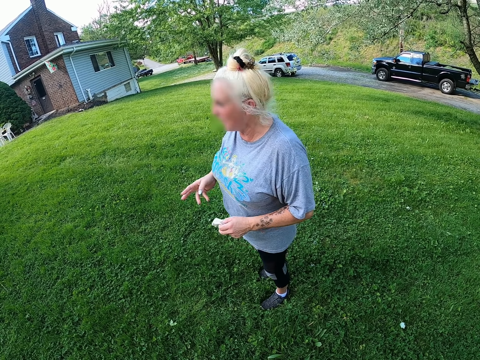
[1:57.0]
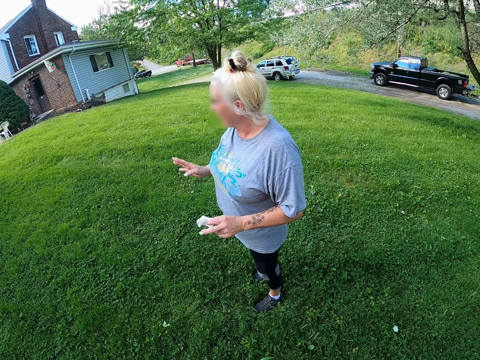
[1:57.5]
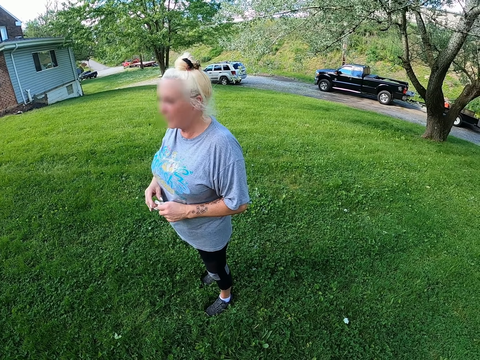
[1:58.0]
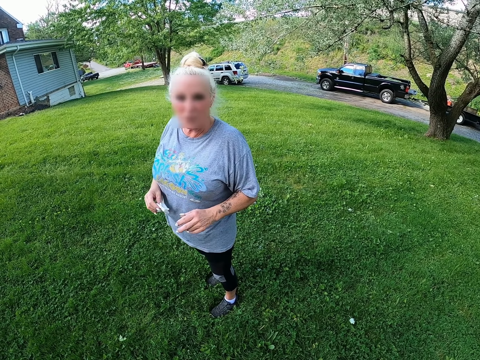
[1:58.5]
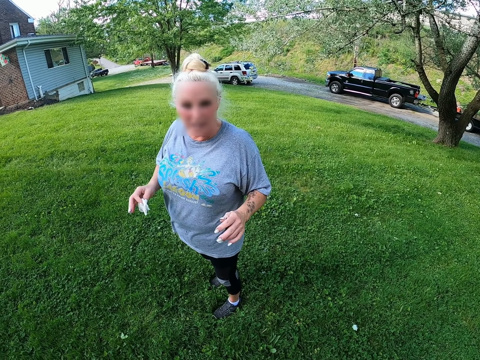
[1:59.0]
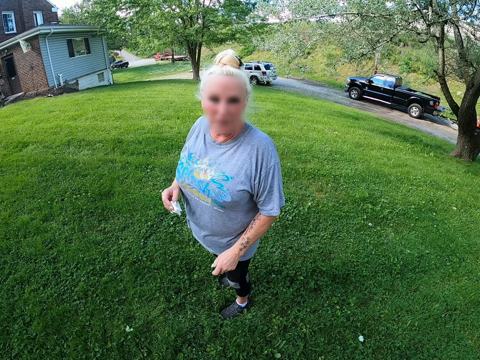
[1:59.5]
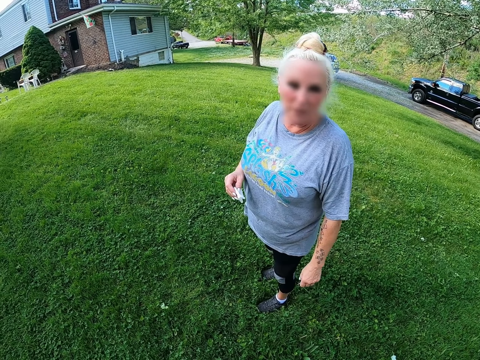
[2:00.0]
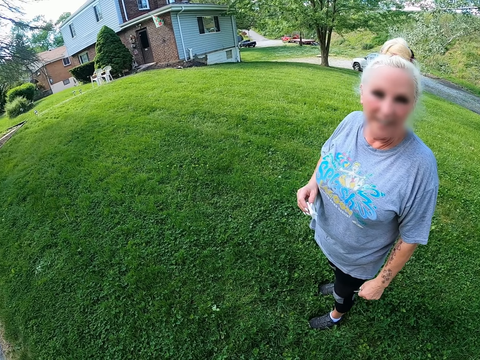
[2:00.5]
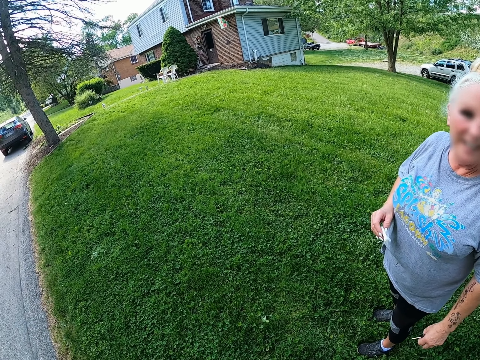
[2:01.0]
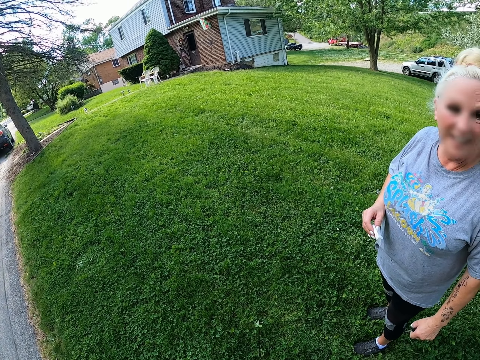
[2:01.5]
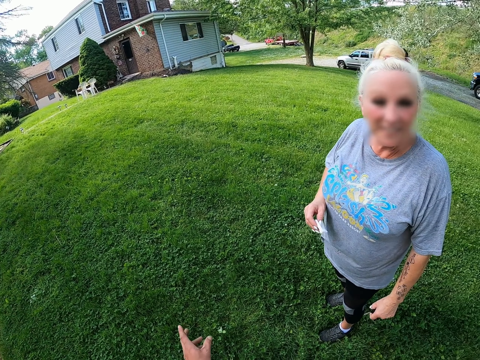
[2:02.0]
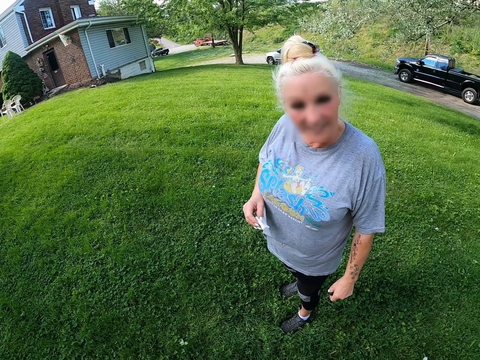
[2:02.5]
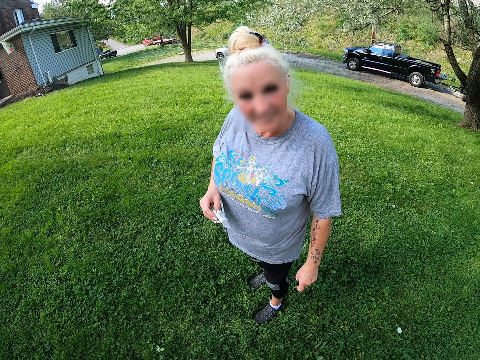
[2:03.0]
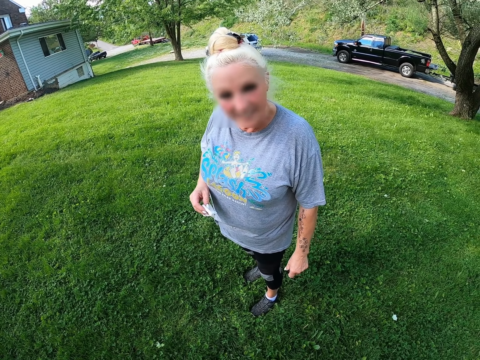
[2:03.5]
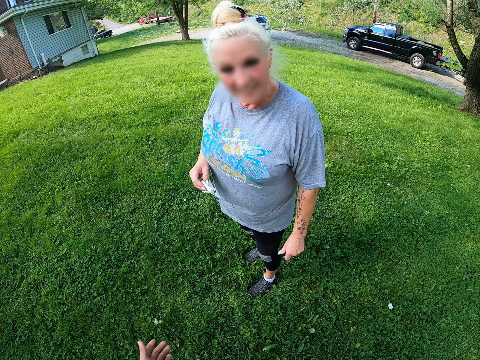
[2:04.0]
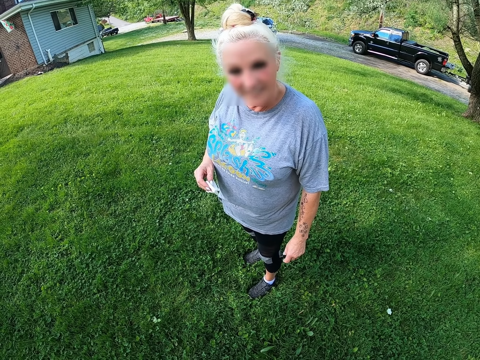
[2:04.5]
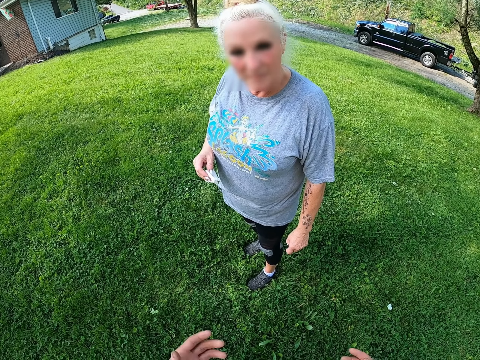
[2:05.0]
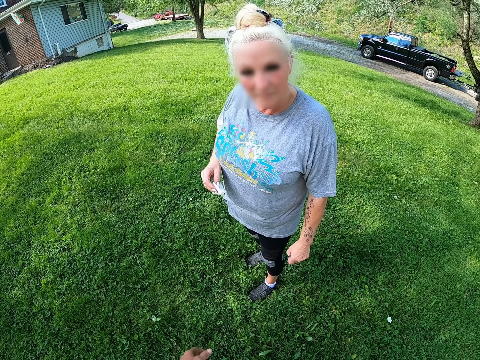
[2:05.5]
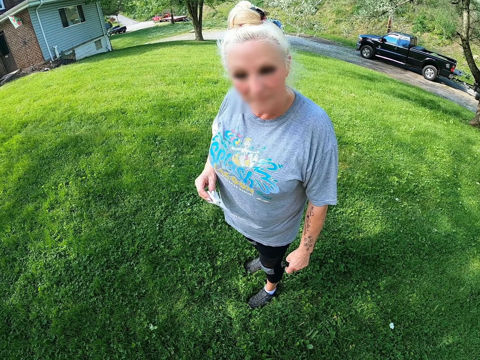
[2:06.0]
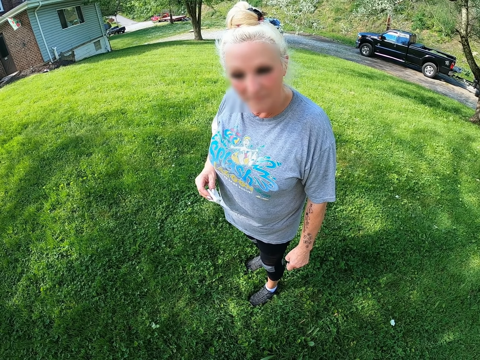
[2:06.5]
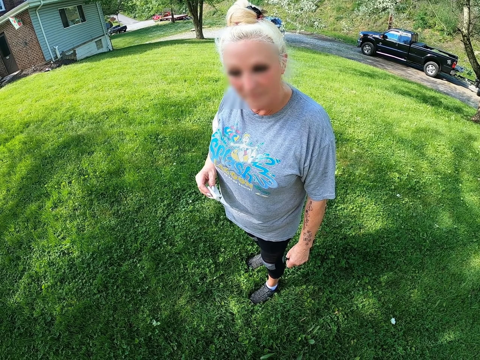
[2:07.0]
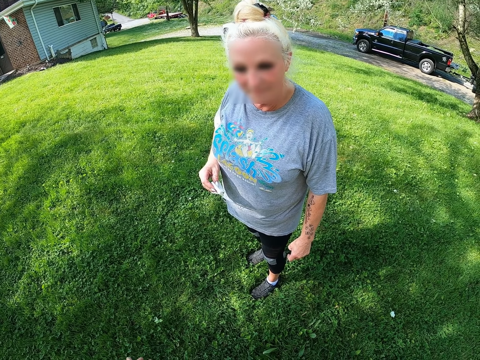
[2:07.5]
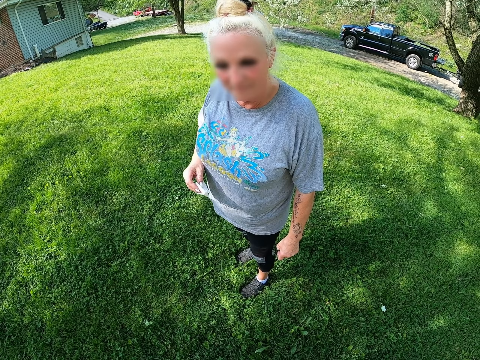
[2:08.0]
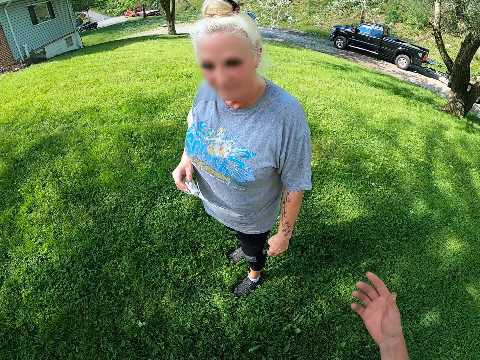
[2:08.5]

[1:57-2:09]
The camera wearer looks at the person.

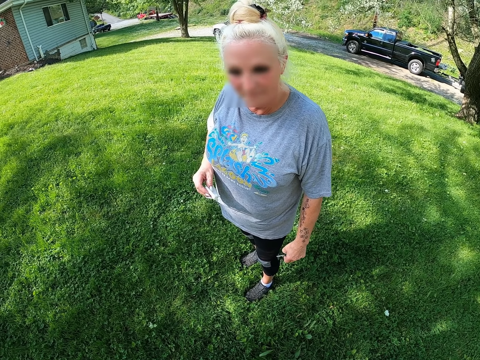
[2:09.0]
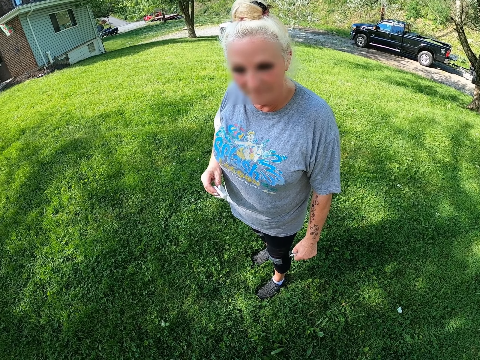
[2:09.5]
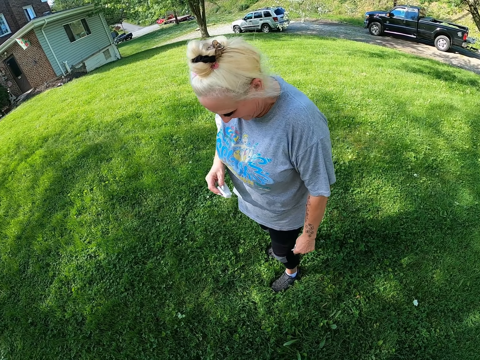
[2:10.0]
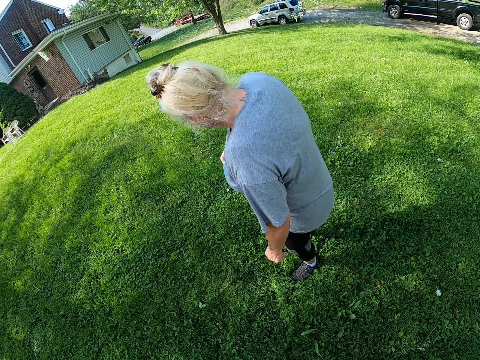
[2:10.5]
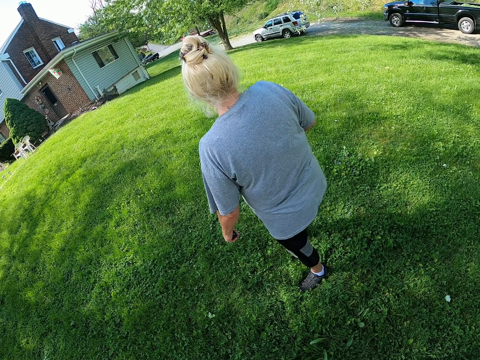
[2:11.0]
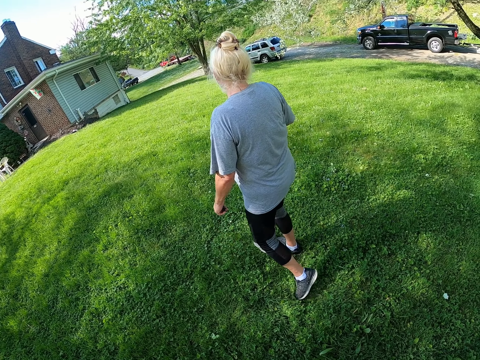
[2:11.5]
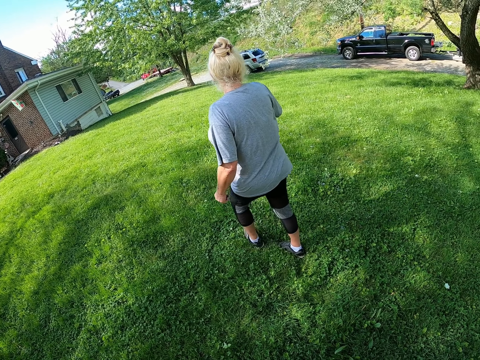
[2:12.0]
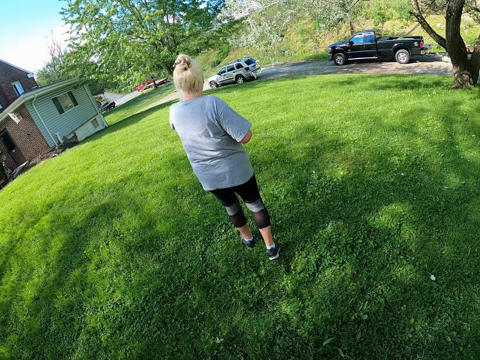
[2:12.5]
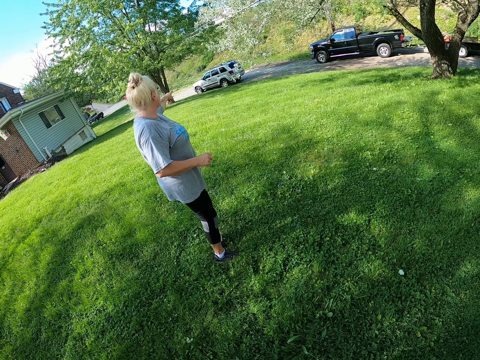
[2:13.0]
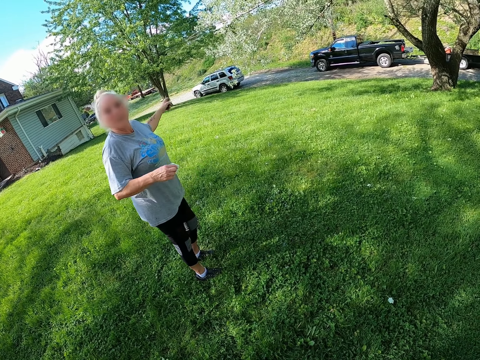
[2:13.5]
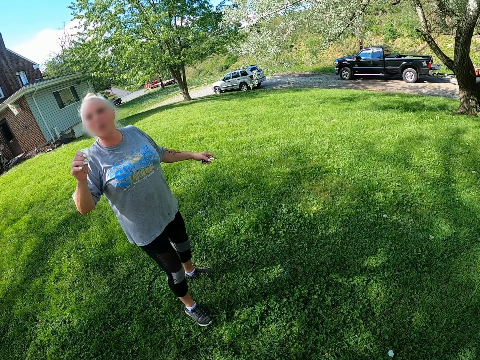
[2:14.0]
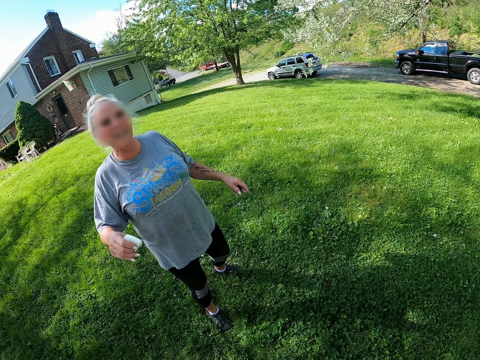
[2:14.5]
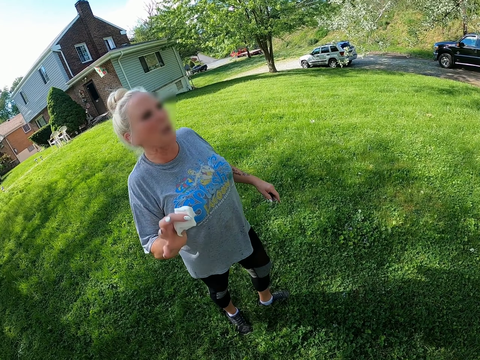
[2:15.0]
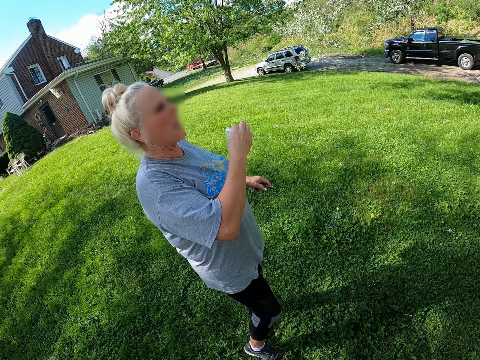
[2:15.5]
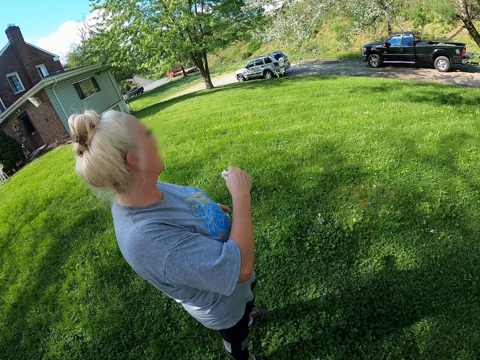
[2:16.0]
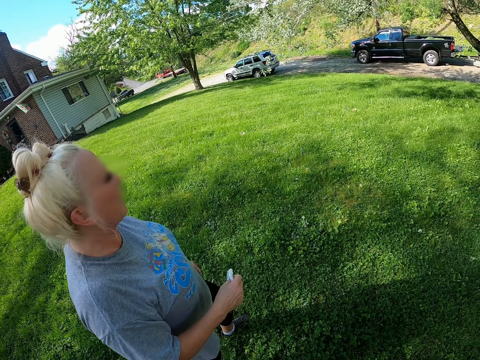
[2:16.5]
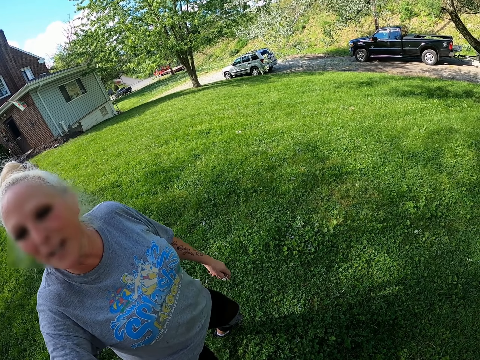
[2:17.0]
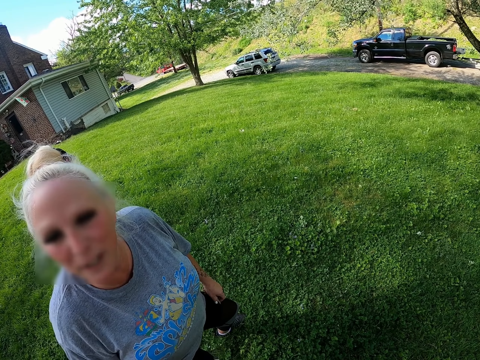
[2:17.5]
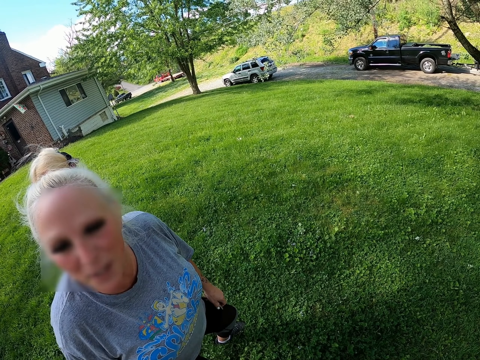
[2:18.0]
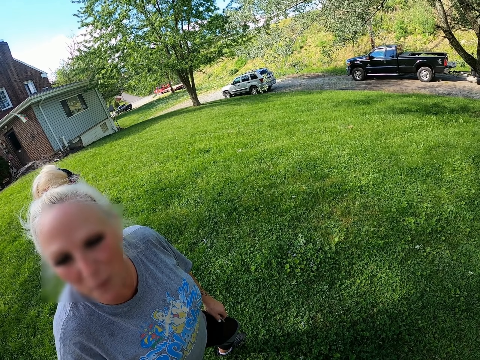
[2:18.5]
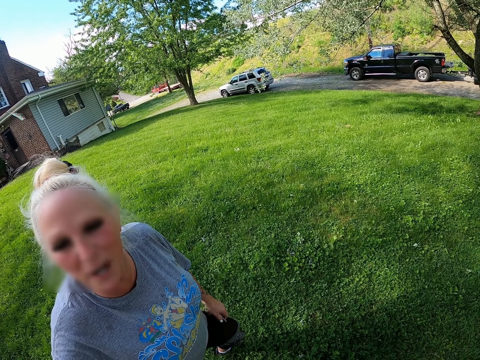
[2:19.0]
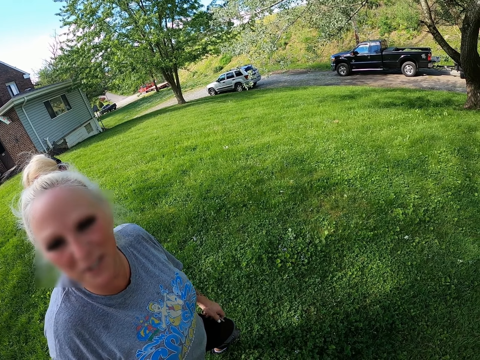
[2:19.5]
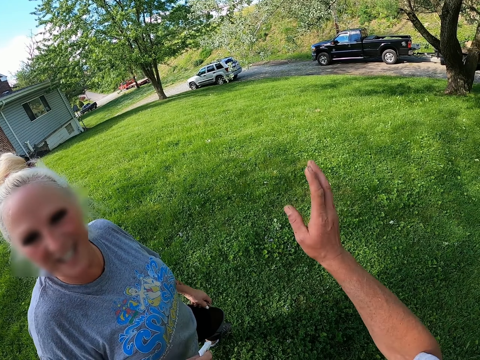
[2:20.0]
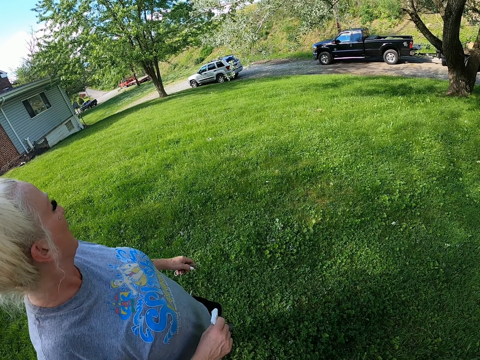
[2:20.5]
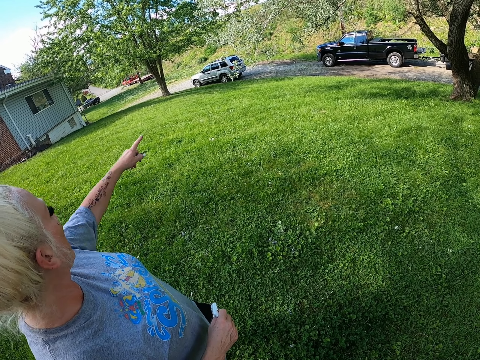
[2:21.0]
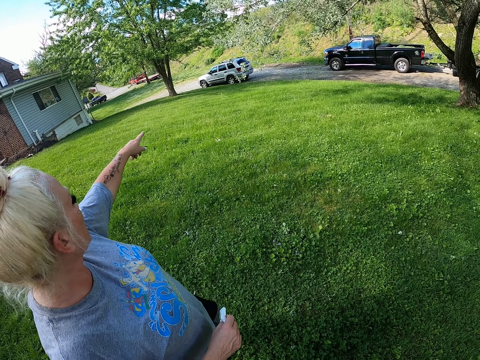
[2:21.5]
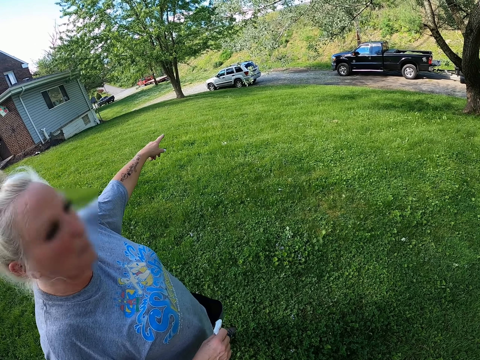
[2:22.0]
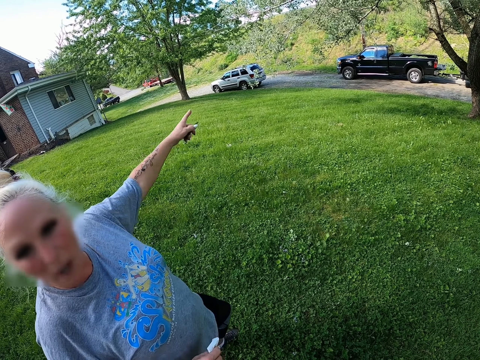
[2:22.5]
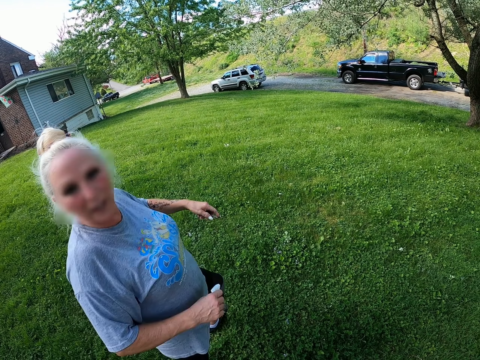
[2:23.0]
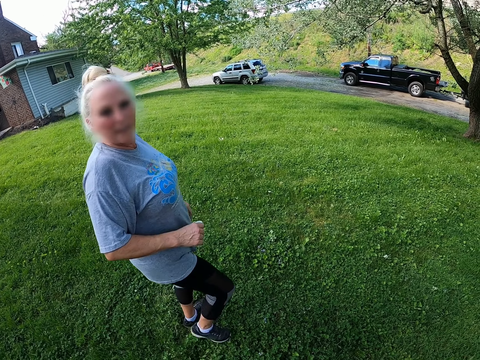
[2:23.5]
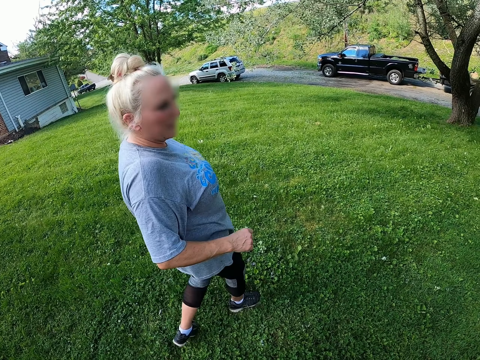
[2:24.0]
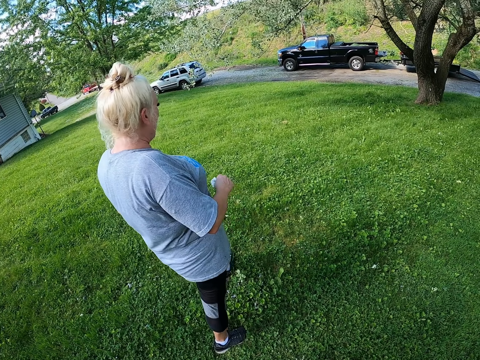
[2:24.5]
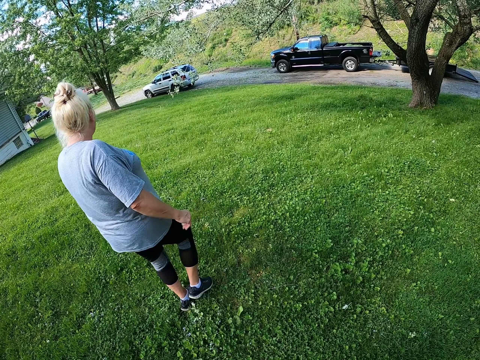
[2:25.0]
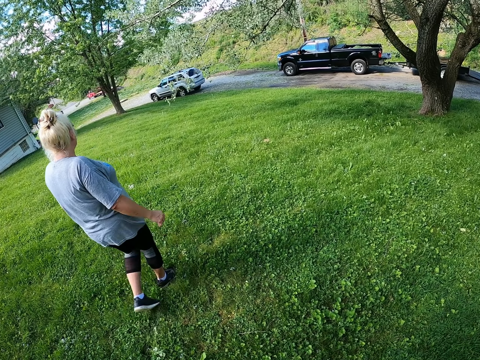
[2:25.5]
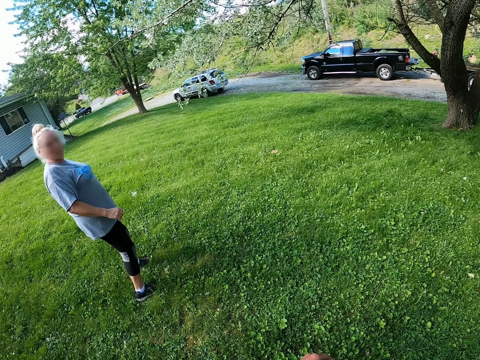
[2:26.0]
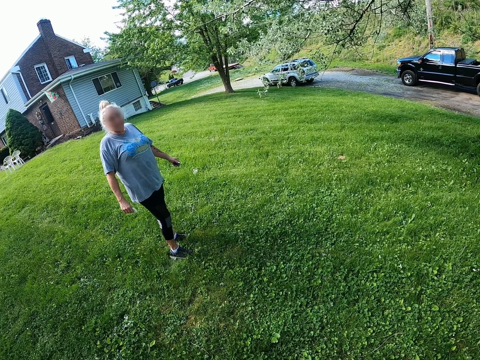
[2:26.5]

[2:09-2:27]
A person moves around. The camera wearer swings his hand. The person points around and moves.
